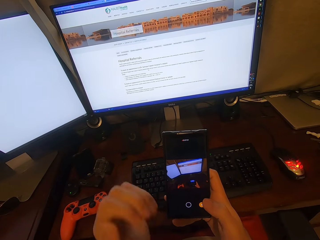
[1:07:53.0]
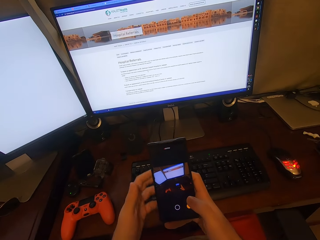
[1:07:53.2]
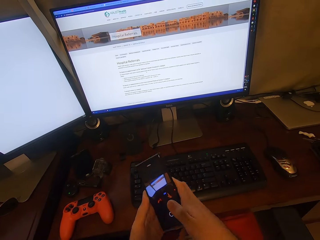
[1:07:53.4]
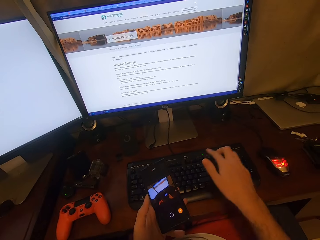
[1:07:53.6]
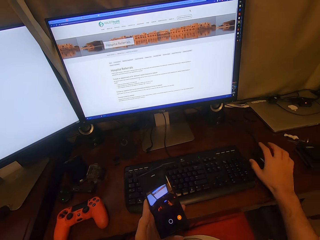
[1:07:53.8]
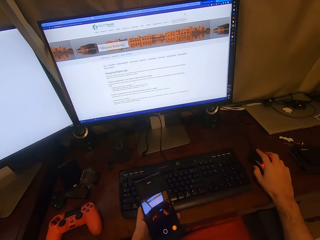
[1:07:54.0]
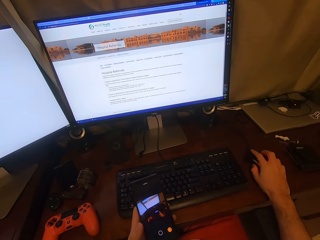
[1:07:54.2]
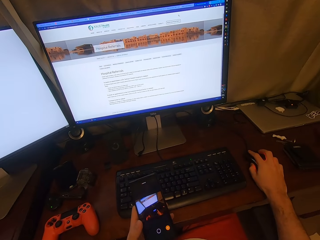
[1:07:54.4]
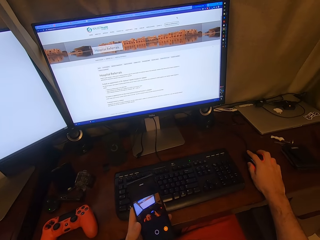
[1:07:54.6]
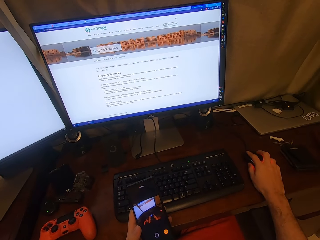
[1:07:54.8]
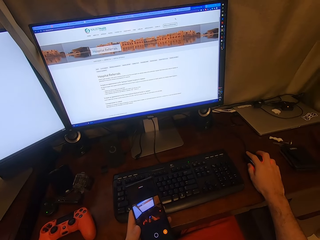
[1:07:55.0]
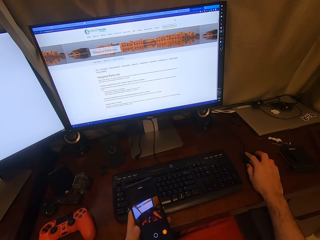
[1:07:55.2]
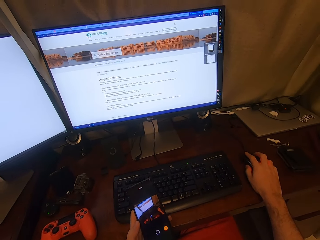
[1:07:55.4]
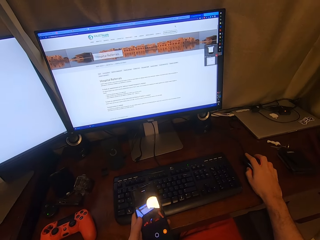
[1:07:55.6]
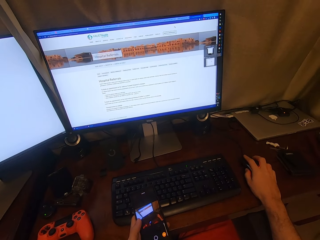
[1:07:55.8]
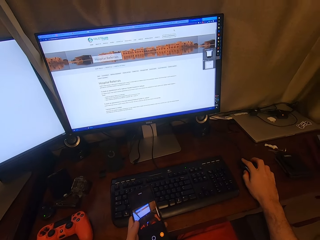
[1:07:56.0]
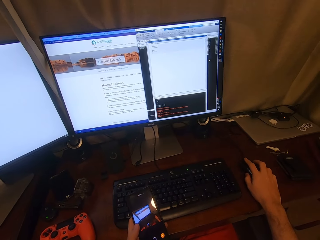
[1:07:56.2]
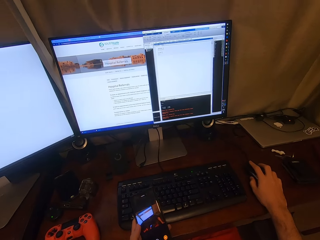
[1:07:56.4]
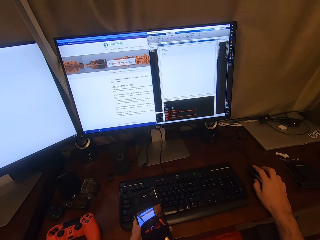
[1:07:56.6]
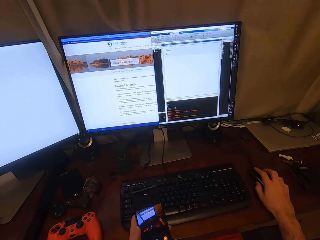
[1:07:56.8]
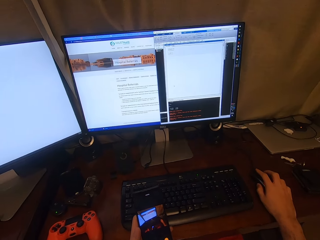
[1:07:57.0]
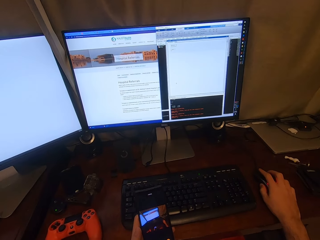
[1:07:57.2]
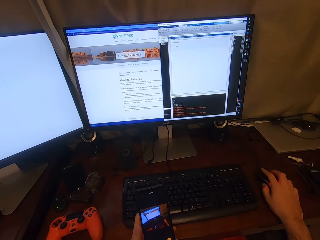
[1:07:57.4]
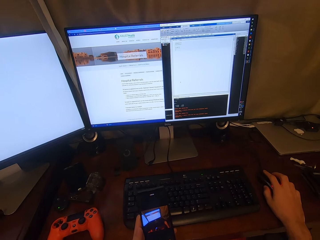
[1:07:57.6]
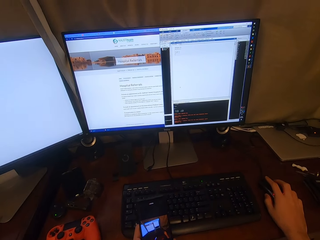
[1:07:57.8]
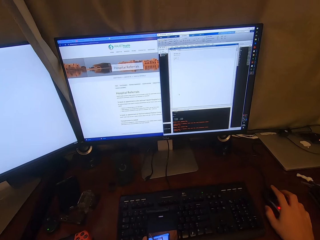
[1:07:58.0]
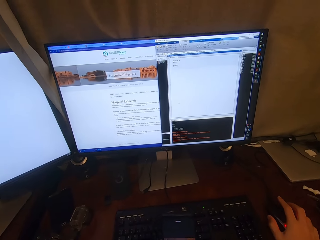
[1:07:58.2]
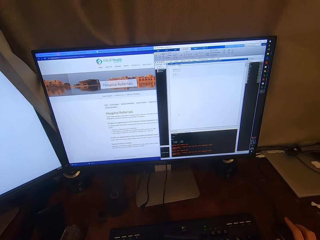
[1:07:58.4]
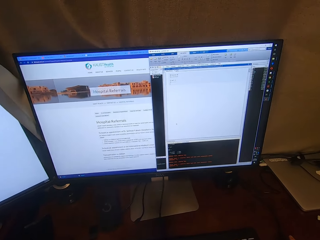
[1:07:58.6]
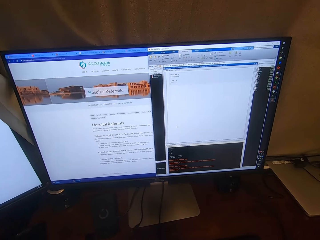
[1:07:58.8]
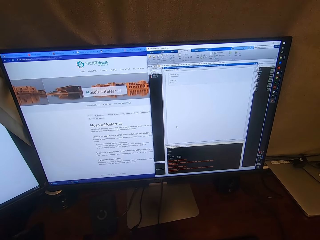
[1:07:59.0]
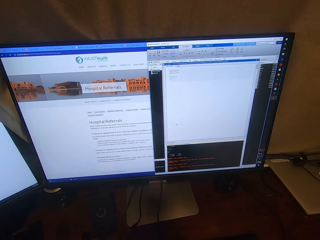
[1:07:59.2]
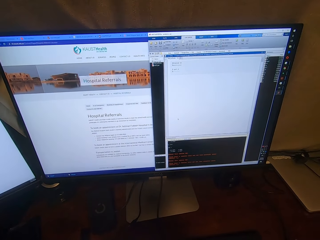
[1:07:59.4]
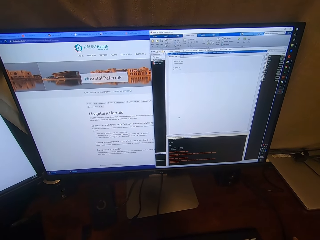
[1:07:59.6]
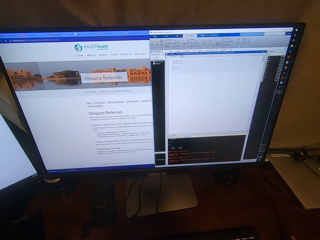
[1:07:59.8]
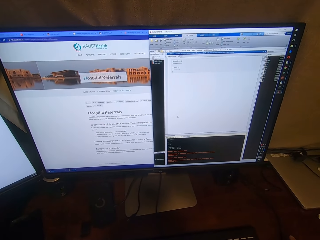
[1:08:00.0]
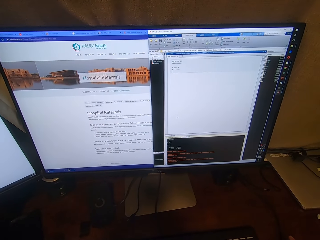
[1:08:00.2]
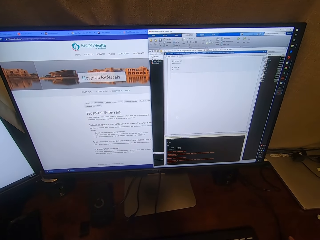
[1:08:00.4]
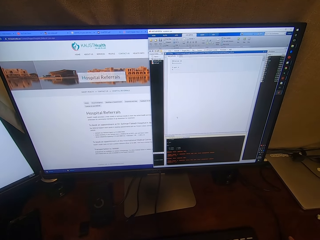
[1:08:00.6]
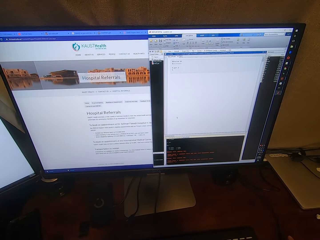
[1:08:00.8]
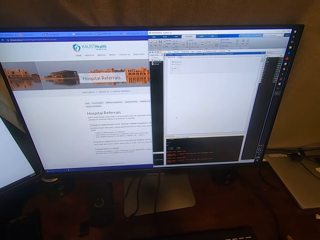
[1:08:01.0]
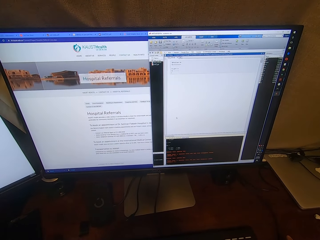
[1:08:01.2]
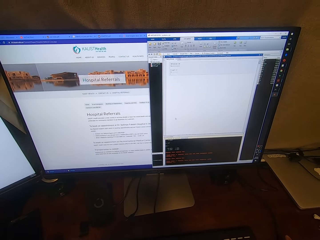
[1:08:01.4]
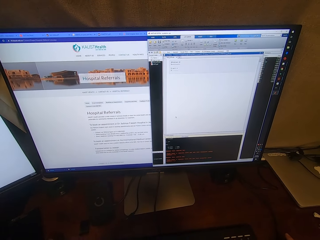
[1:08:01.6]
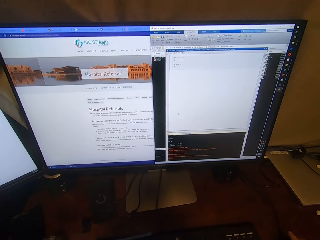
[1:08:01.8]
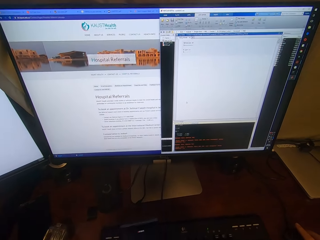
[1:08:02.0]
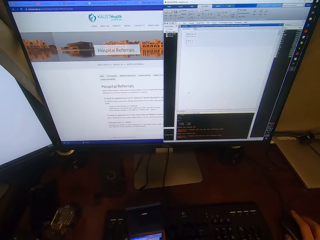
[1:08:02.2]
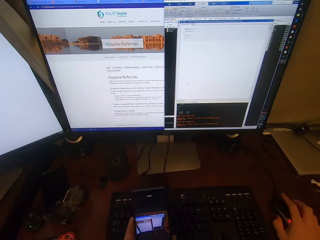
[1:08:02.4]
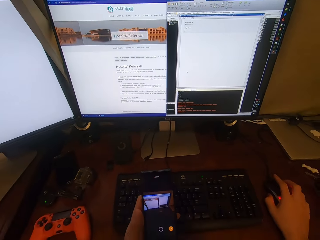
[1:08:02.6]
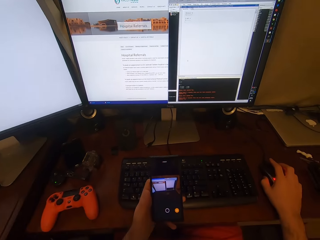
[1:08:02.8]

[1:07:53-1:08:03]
The camera wearer holds a phone with both hands. They hold a mouse. They operate the computer. They move the mouse cursor on the screen. They move closer to the screen. They look at the phone.

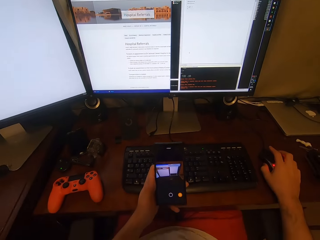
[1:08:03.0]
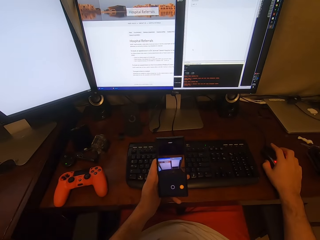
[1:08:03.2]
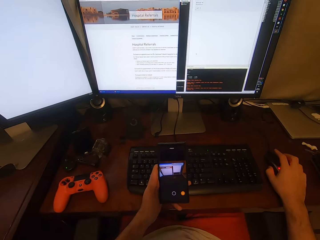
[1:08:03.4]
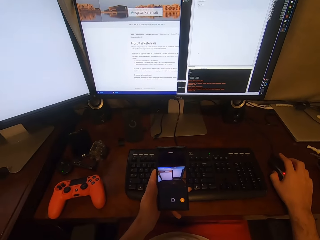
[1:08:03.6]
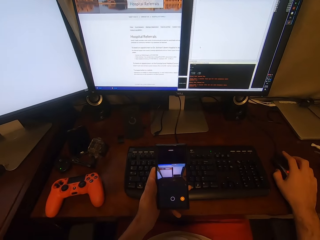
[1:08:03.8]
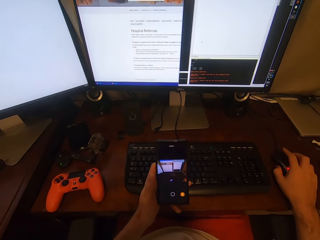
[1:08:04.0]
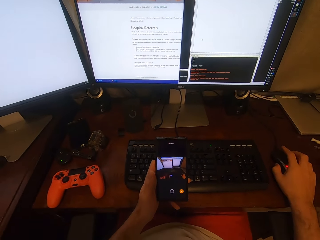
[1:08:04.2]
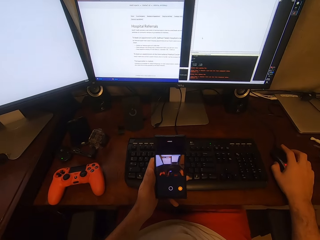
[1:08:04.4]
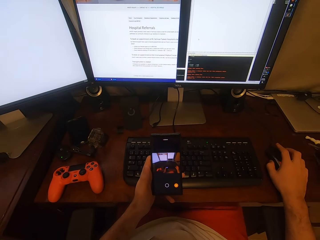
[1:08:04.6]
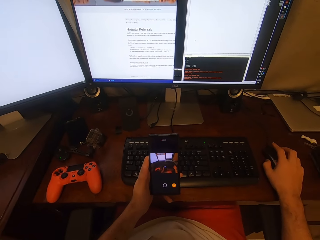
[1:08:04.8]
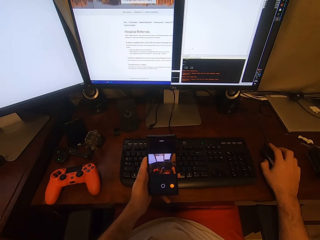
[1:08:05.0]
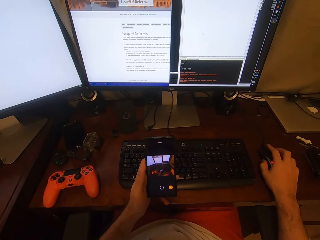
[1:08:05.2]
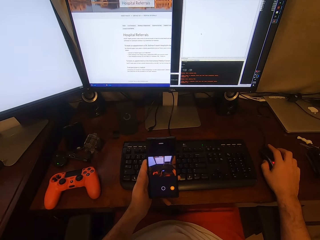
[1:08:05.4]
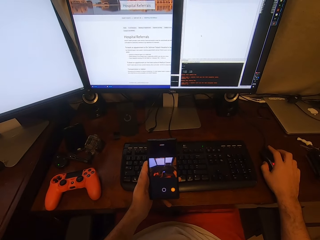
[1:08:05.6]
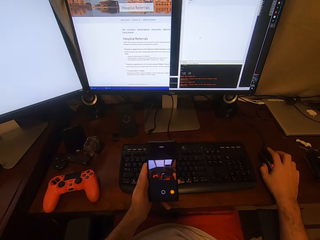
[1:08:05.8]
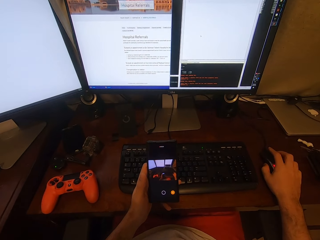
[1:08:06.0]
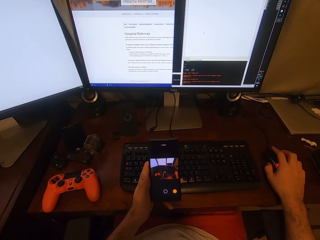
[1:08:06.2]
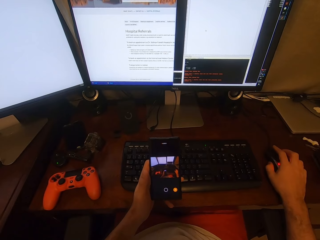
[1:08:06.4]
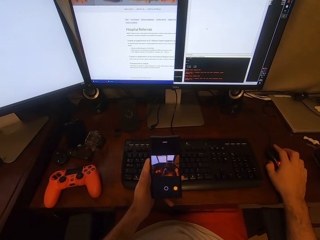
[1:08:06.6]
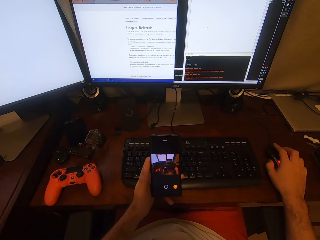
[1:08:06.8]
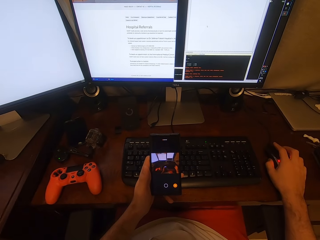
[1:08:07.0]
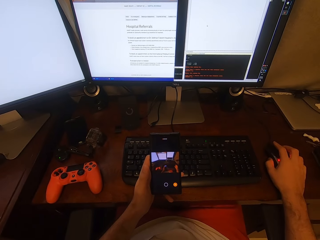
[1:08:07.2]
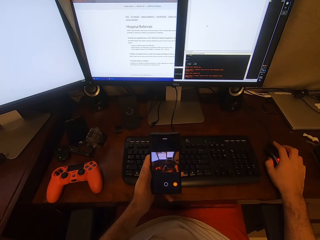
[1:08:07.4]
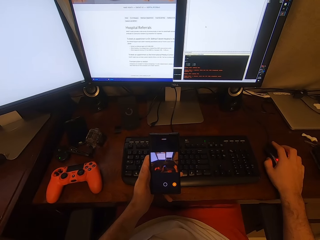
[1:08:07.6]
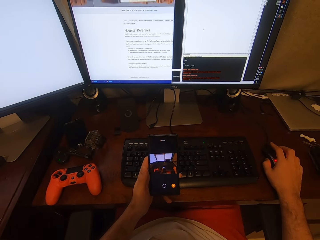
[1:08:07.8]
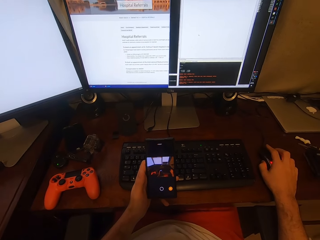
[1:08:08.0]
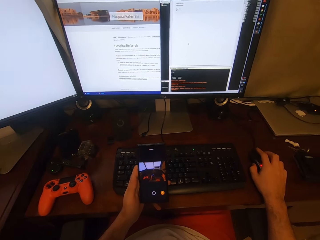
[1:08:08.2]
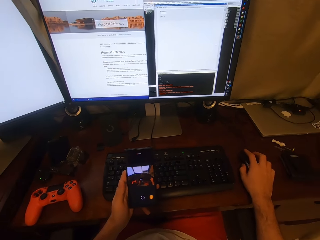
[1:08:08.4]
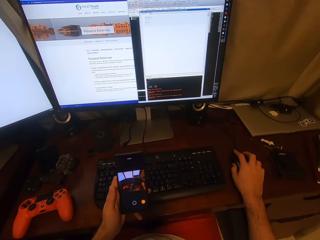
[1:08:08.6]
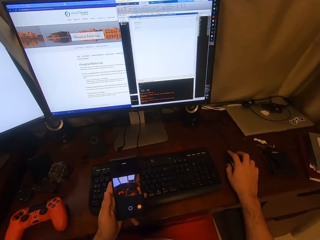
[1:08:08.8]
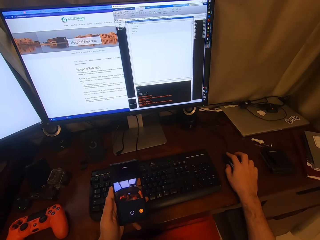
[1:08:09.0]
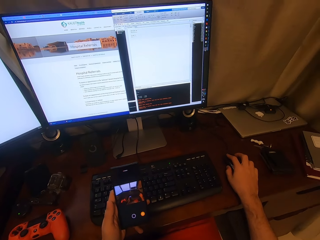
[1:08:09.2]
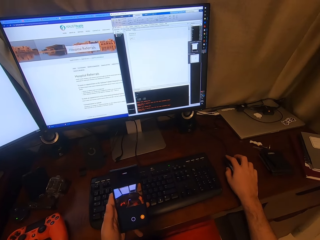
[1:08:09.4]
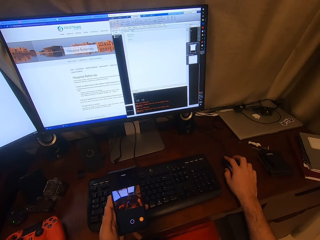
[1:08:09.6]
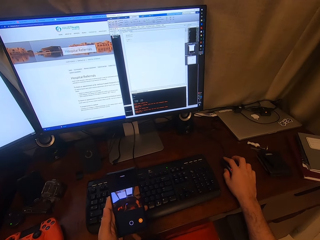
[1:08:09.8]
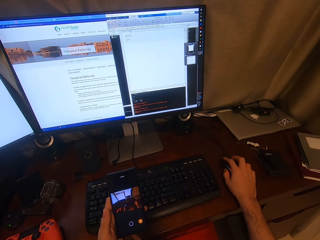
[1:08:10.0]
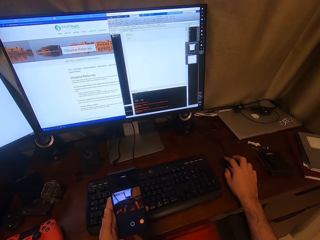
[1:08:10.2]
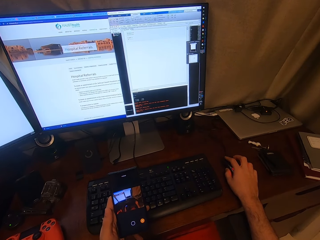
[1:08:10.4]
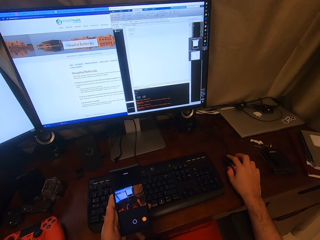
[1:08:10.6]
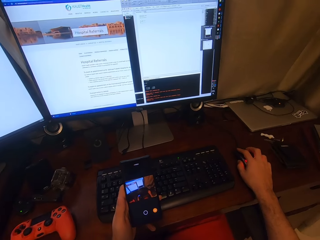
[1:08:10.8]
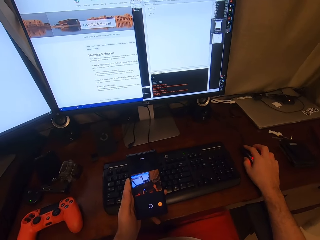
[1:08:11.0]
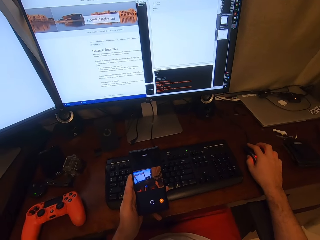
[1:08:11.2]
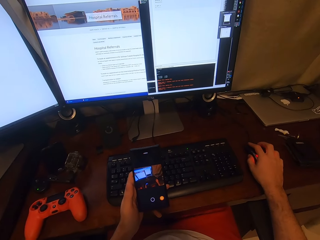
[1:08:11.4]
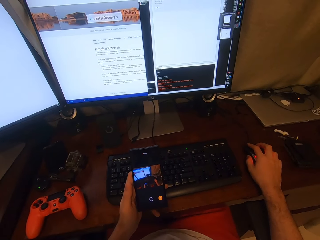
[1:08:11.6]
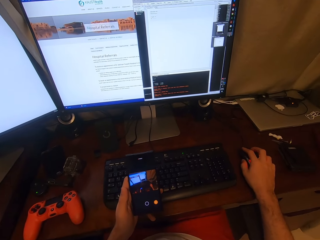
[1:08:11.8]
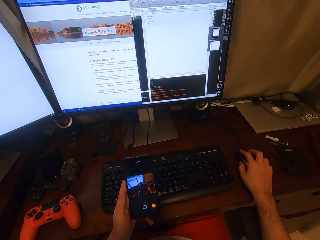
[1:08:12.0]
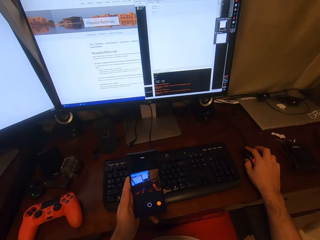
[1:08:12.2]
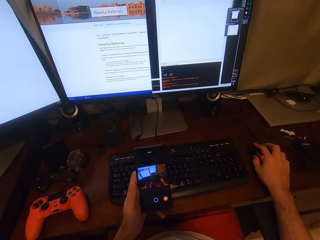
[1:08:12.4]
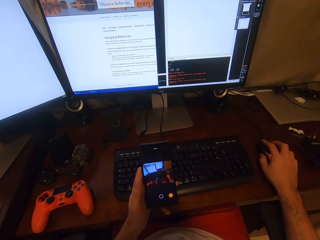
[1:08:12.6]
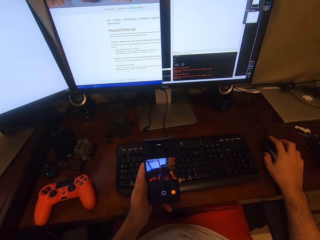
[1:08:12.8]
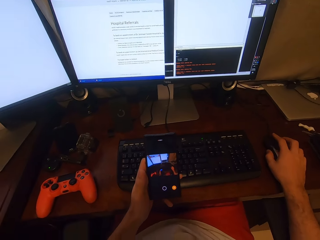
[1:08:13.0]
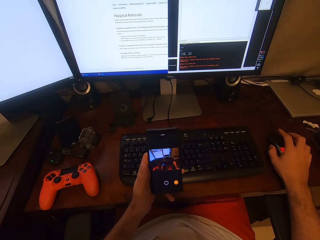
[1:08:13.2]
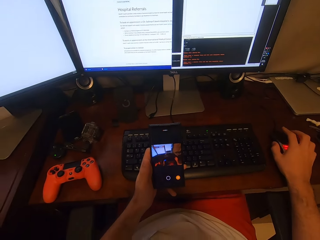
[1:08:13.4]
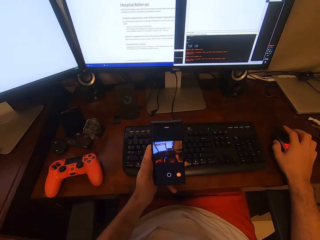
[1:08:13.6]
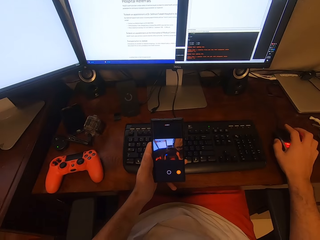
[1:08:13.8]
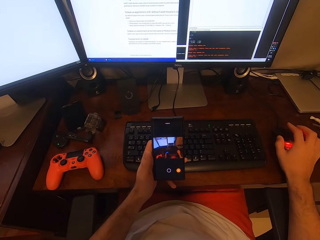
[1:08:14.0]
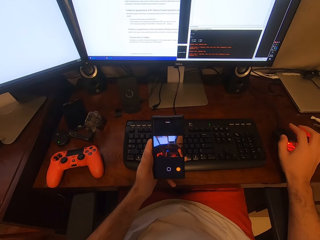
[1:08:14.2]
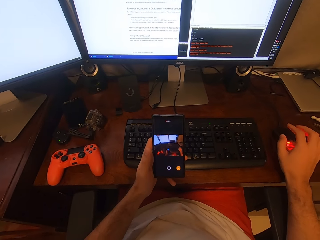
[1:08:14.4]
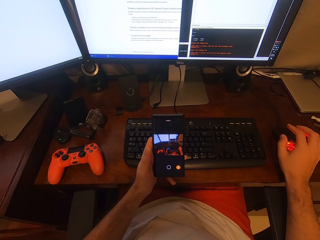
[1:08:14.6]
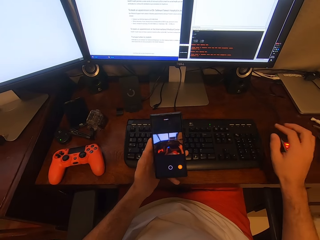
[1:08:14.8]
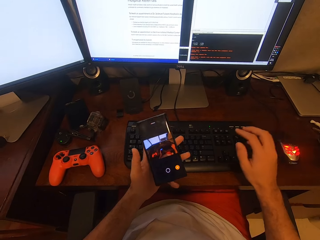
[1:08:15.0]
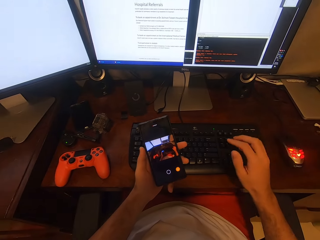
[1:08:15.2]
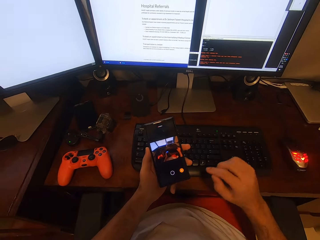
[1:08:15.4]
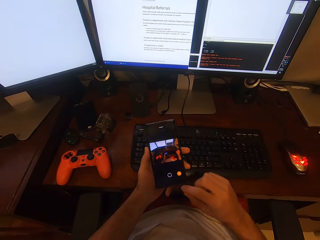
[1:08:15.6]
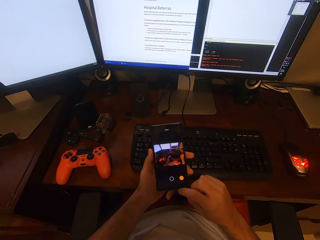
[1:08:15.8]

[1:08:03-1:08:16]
The camera wearer holds a mouse. They take a video with a phone. They move the mouse cursor on the screen. They turn around. They move the mouse cursor on the screen. They take a video with the phone. They turn around.
